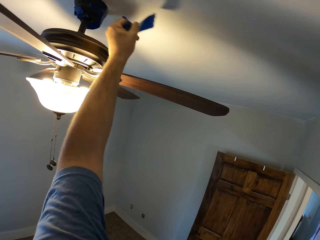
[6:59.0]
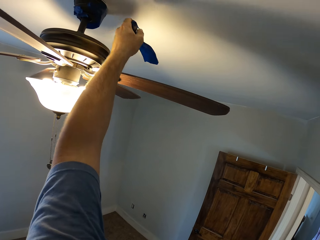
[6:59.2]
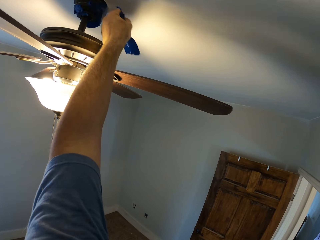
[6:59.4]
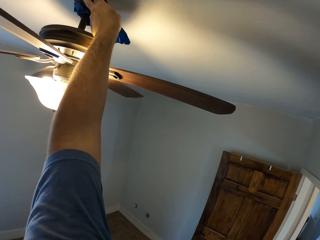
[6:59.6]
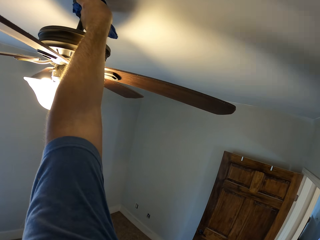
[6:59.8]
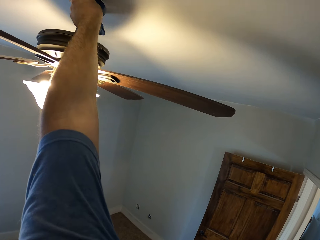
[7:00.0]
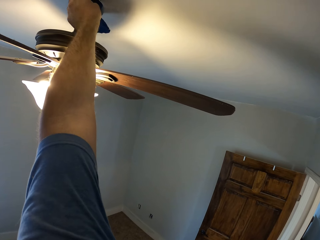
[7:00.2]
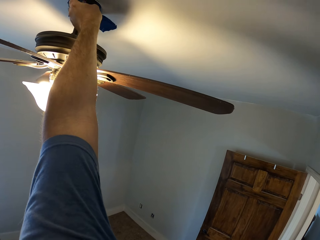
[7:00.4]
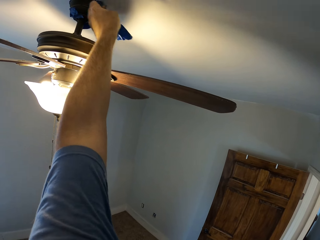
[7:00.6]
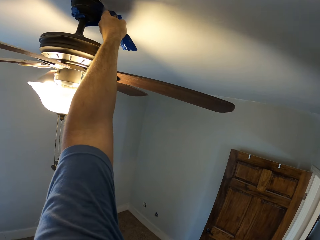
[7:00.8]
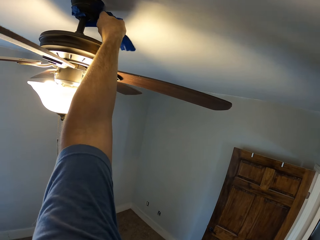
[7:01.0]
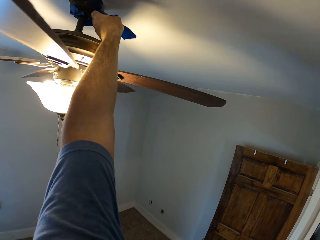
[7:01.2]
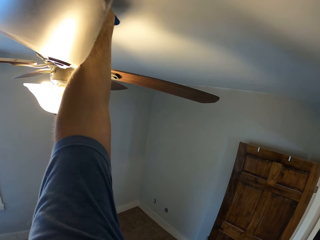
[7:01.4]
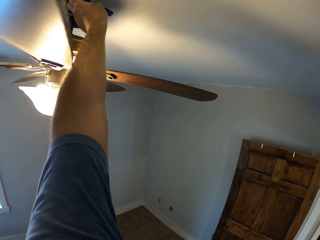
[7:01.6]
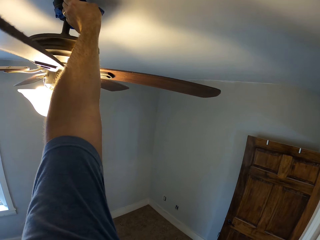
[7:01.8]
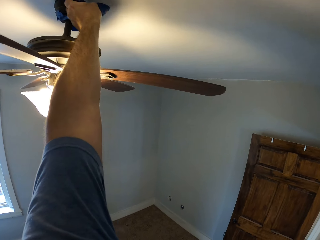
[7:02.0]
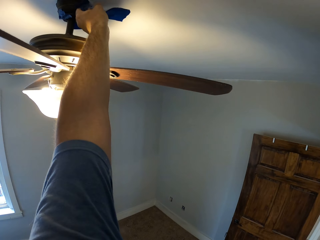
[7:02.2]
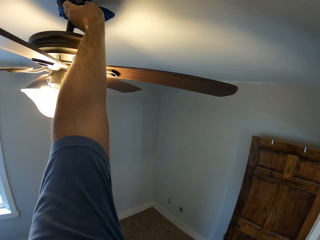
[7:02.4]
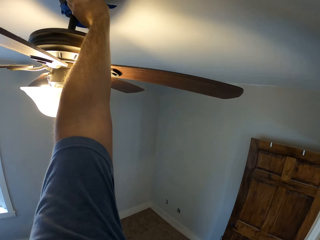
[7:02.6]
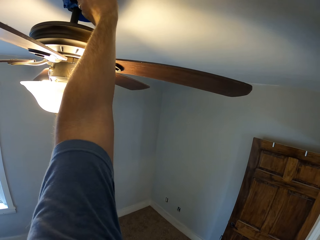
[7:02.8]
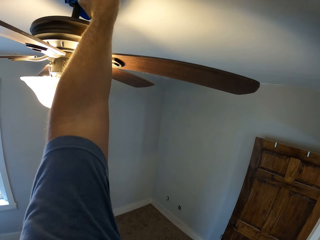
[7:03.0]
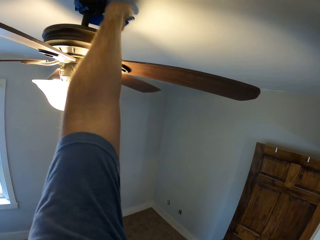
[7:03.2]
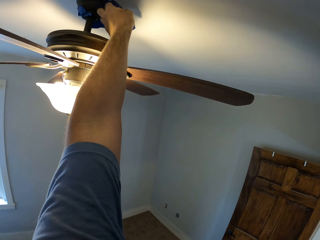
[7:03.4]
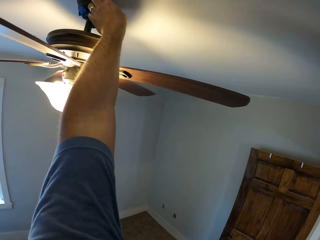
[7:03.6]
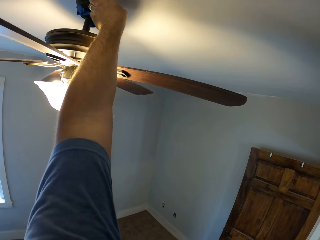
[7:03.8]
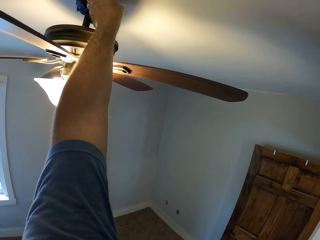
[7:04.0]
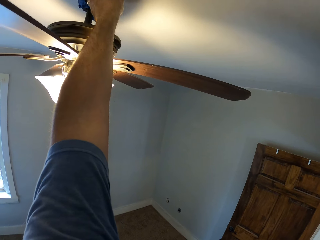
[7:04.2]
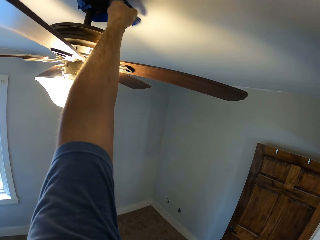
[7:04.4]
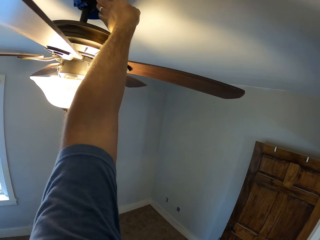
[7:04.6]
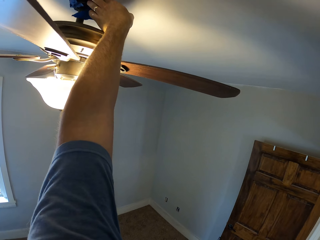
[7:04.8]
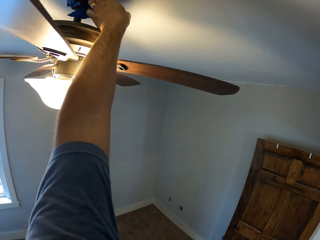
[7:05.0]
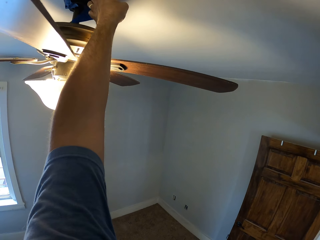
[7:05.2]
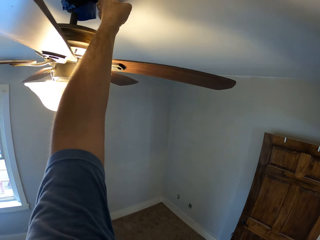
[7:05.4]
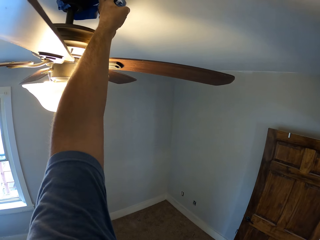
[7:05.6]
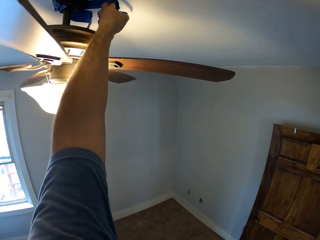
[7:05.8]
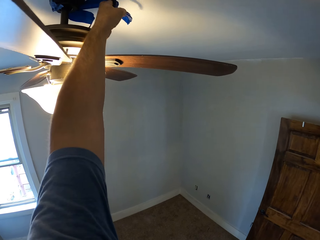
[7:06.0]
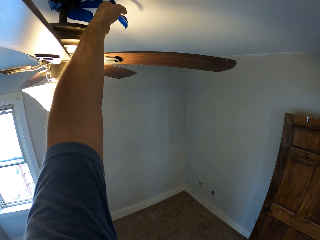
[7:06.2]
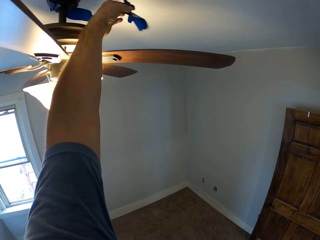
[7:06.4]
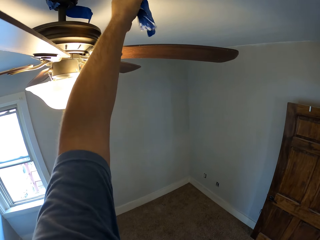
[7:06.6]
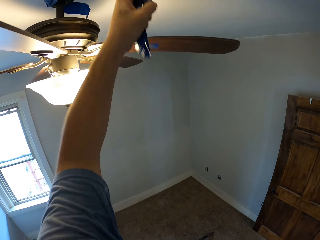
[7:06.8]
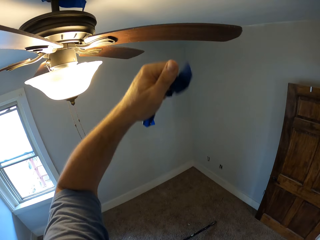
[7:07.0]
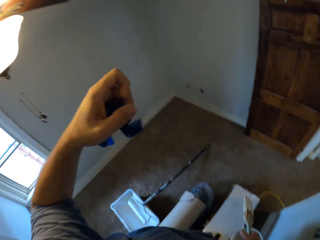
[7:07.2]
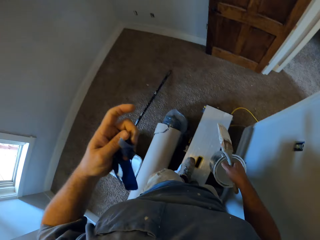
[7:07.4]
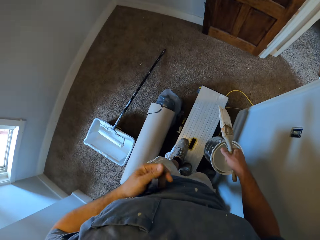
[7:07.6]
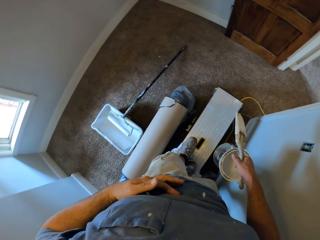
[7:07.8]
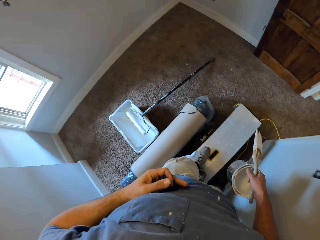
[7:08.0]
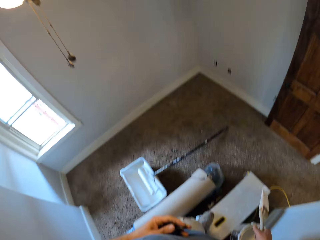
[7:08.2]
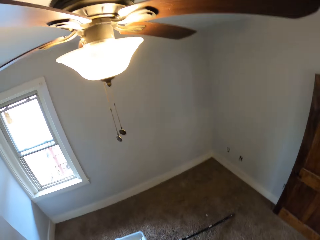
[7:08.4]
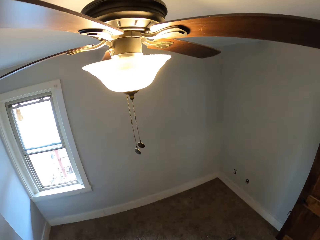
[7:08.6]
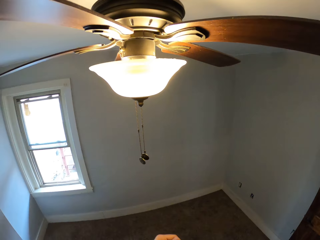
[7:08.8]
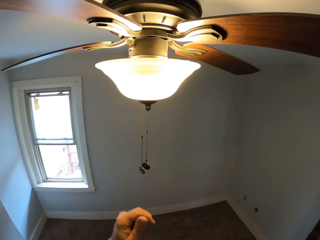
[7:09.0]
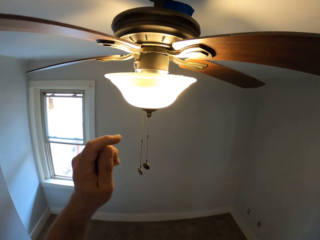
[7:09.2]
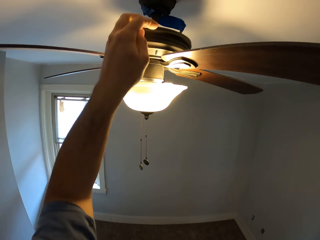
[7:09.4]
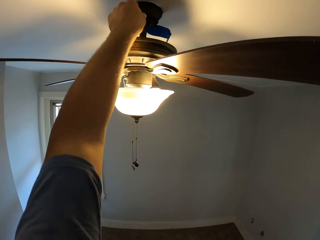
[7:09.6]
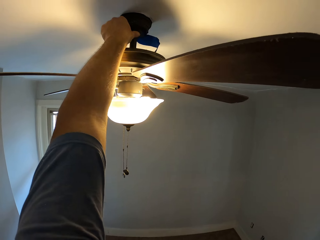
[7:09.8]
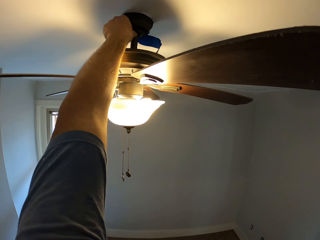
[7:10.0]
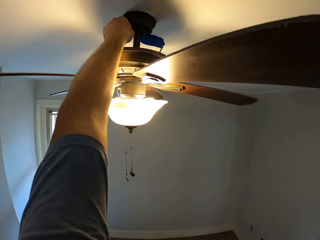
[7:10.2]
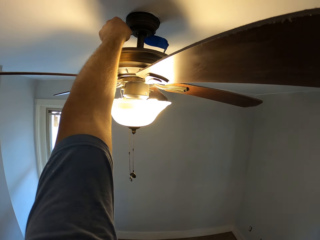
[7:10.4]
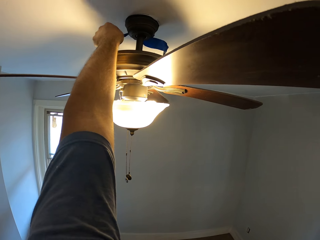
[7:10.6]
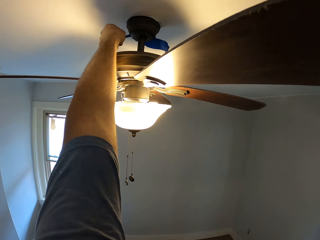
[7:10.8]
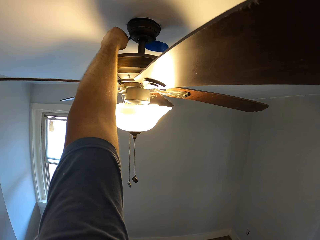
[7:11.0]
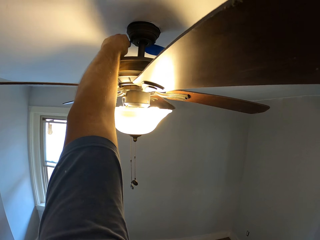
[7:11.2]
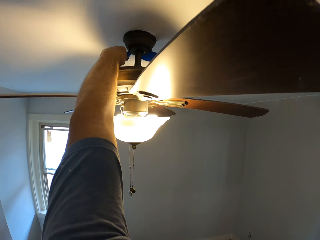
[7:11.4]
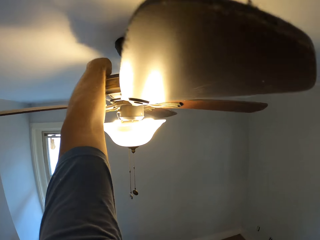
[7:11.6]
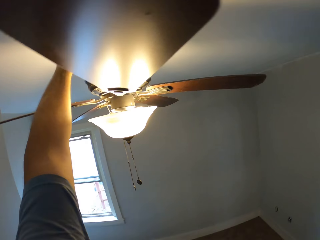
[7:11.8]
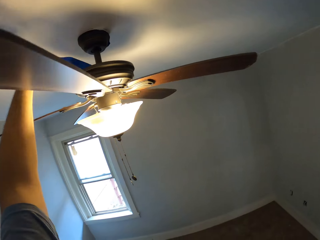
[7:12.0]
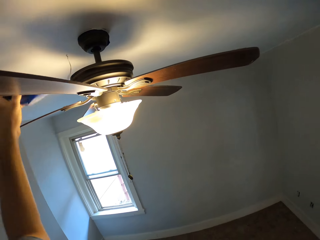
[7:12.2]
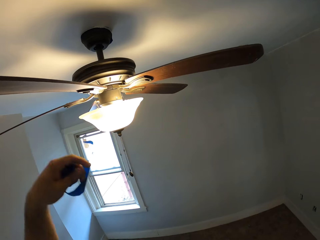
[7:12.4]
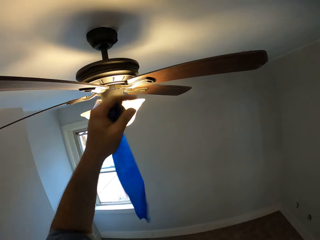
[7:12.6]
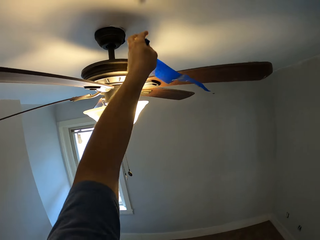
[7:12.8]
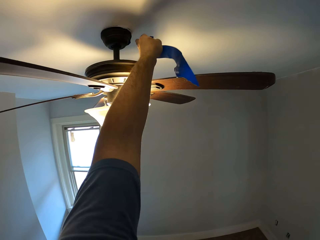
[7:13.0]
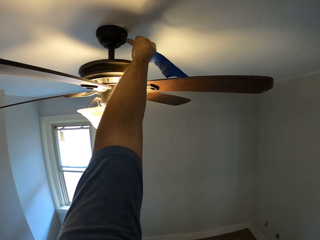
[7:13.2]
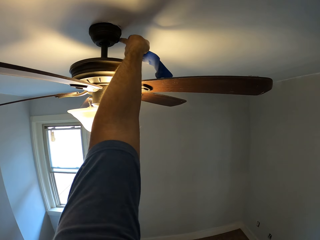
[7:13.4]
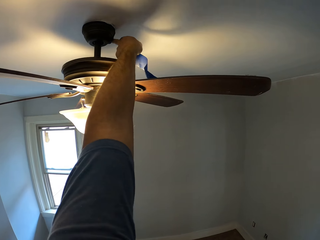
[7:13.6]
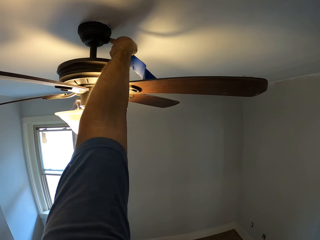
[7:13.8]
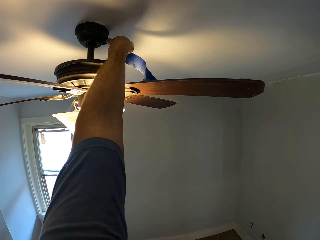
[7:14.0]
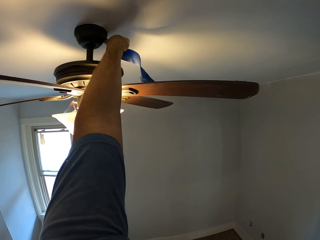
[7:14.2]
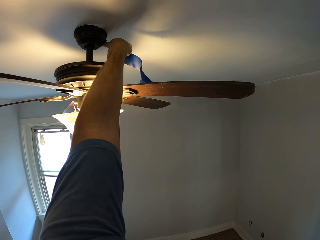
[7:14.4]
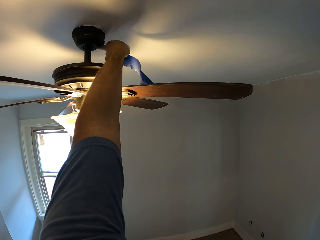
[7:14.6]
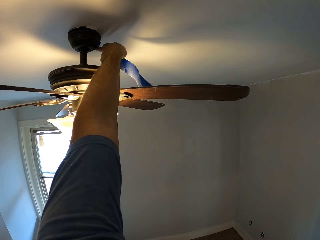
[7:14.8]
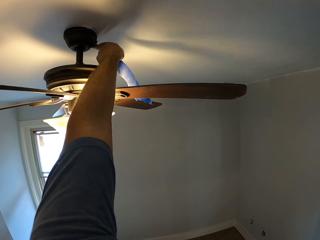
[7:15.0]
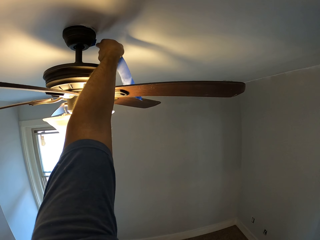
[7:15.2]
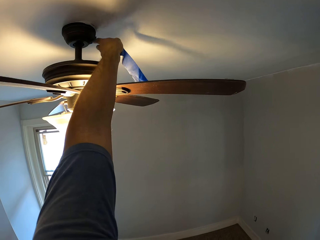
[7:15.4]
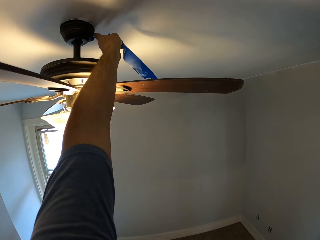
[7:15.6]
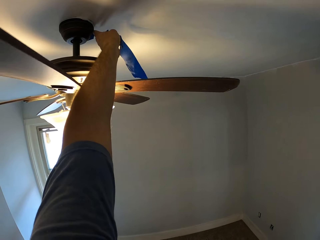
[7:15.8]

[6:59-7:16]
The camera wearer squeezes the tape in his left hand. He folds the duct tape. He removes a tape from the base canopy of the ceiling fan with his left hand.

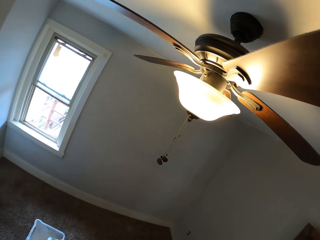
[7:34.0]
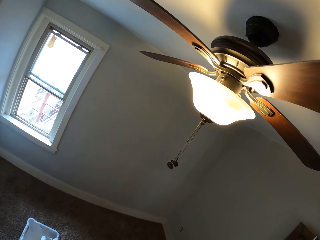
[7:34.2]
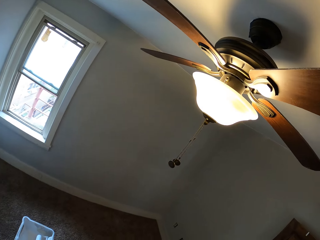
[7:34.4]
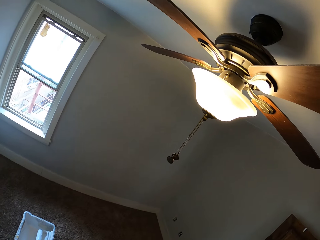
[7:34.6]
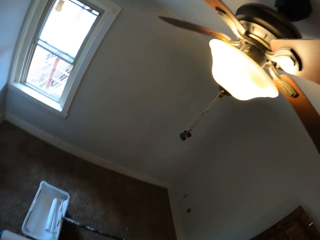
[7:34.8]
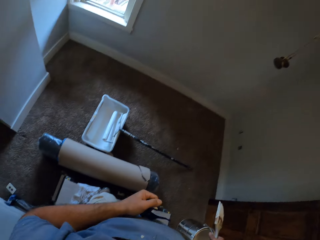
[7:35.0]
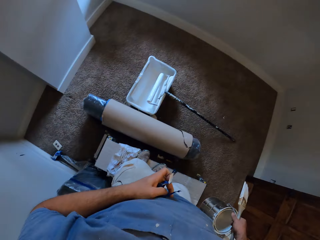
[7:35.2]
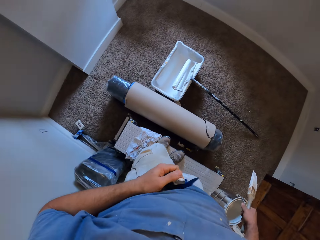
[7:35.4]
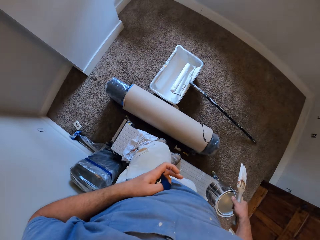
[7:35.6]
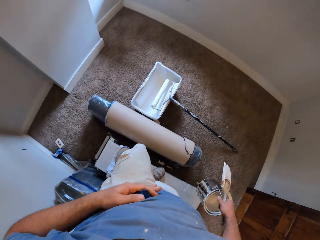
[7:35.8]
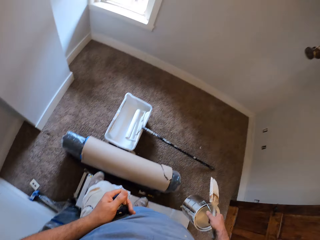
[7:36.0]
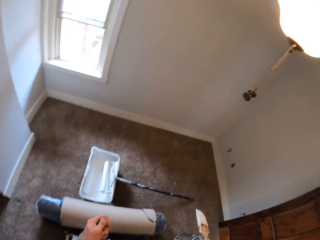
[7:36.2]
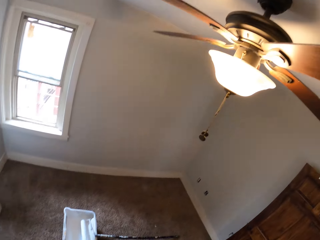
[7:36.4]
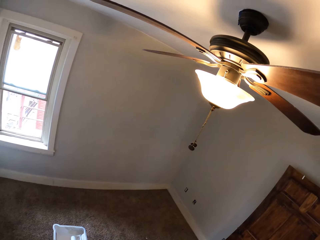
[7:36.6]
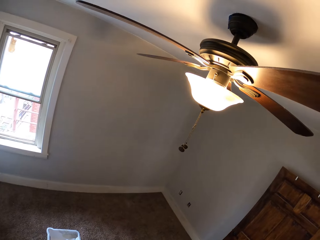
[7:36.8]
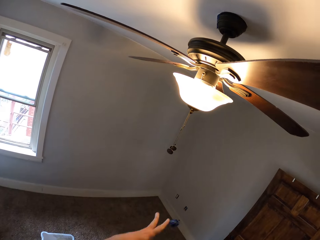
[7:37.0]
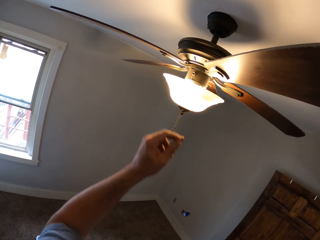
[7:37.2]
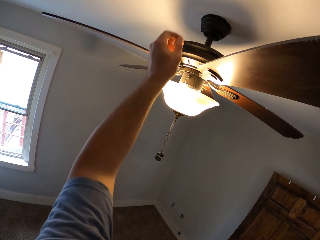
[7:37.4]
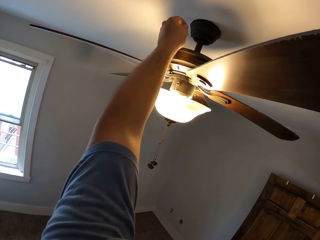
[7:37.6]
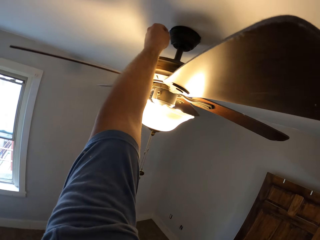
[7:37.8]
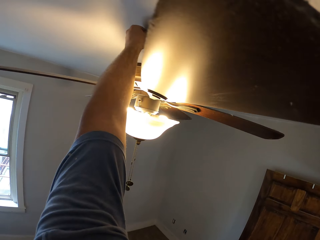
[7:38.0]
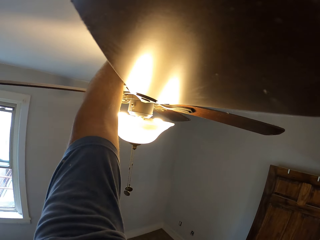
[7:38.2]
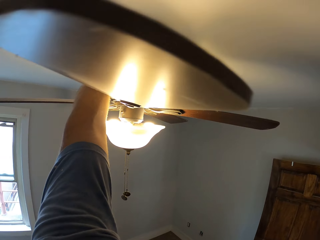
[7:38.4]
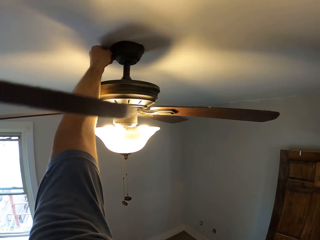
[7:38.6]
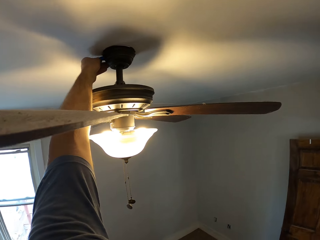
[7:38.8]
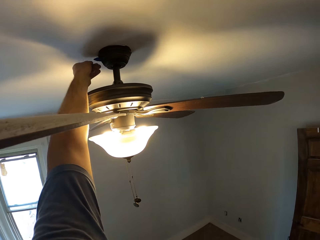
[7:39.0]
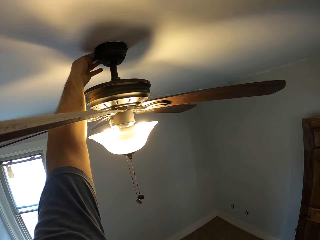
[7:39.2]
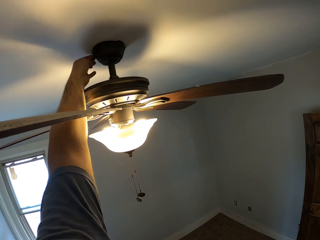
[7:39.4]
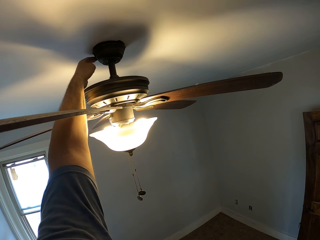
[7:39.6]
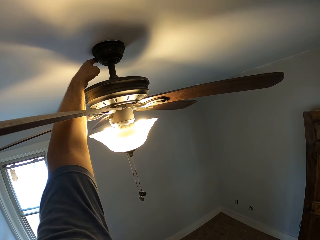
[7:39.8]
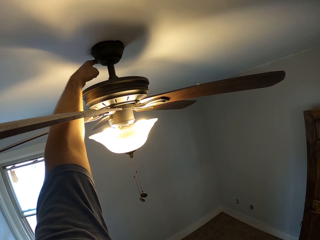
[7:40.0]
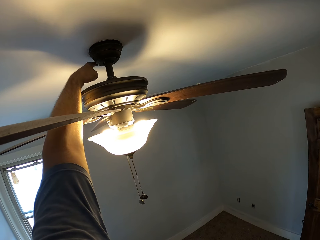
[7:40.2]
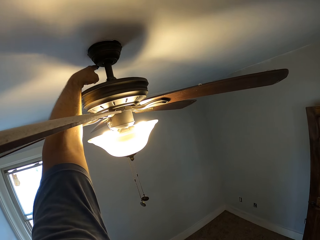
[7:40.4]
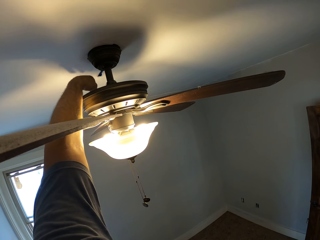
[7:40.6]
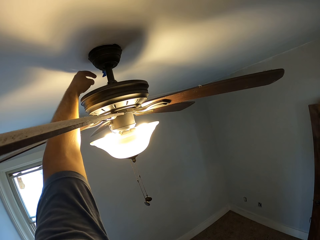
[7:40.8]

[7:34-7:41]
The camera wearer squeezes the tape in his left hand. He folds the duct tape. He removes a tape from the base canopy of the ceiling fan with his left hand.
